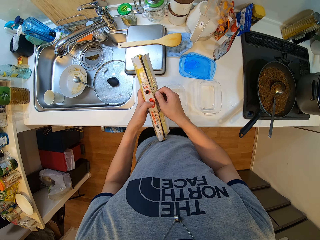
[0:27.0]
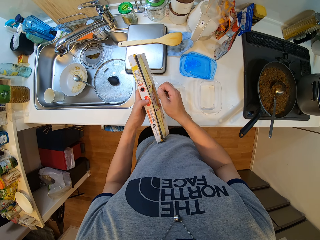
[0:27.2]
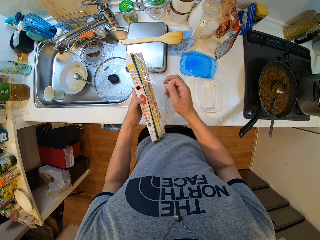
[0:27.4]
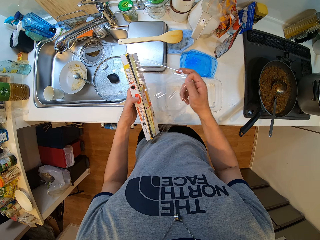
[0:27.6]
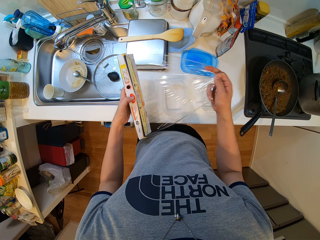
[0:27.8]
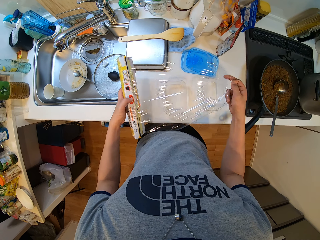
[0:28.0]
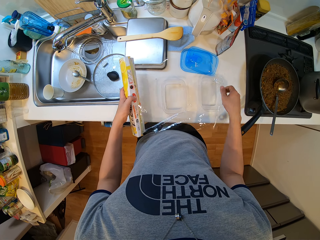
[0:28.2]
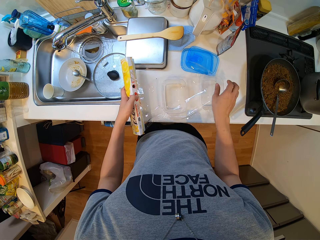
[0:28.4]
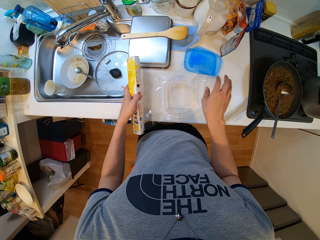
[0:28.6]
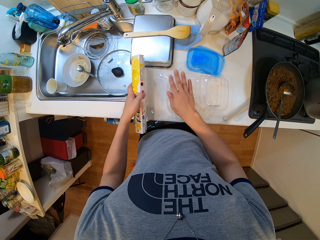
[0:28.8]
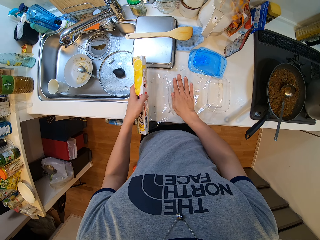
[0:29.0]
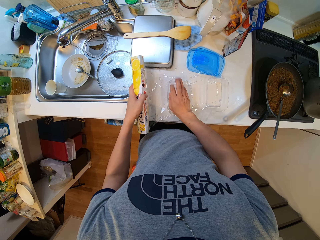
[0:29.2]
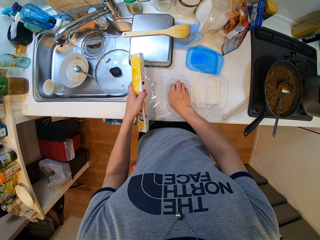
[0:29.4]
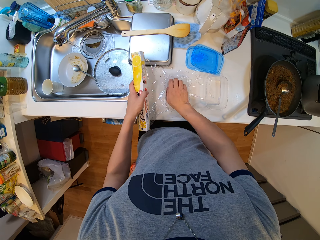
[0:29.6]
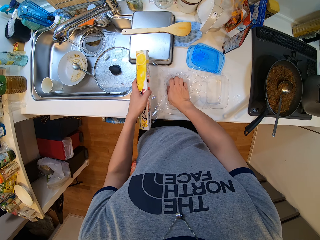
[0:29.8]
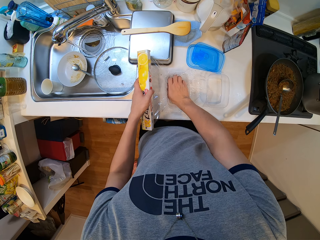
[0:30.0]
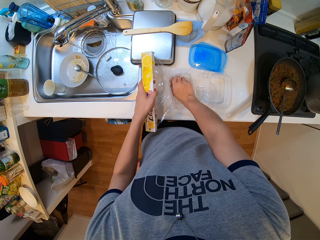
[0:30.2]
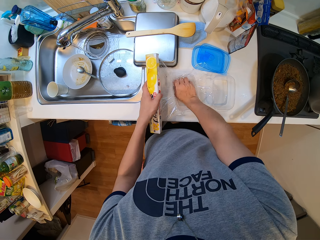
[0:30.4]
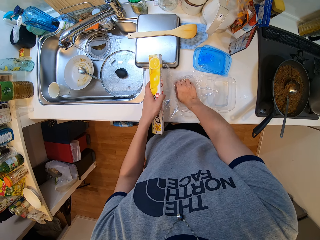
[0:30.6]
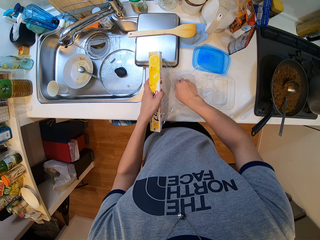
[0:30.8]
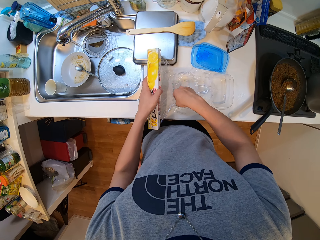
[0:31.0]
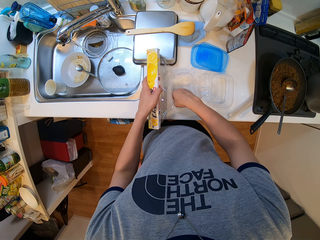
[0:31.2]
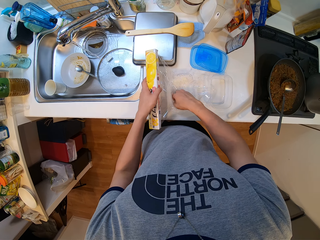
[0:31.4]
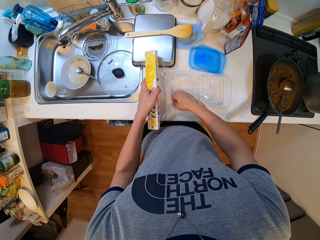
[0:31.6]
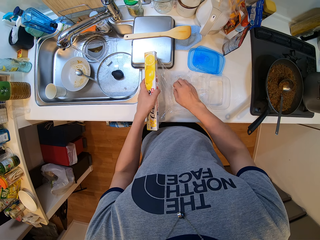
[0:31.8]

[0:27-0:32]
The camera wearer unwraps a piece of paper from a box. He spreads the polythene over the plates on the table with his hands. He presses down the polythene into the plate on the table with his right hand. He puts down the piece of paper in a storage can.

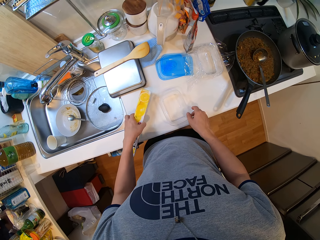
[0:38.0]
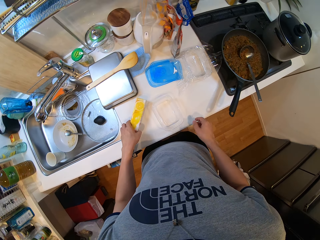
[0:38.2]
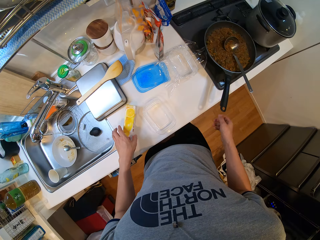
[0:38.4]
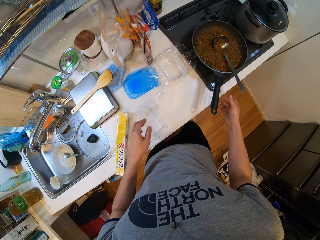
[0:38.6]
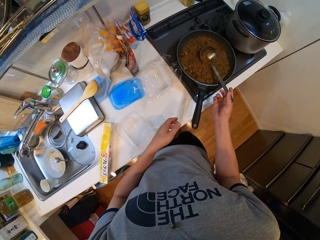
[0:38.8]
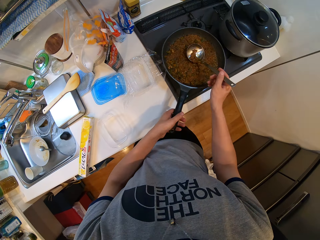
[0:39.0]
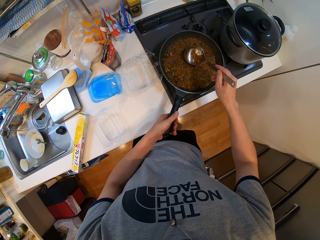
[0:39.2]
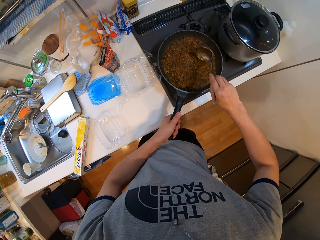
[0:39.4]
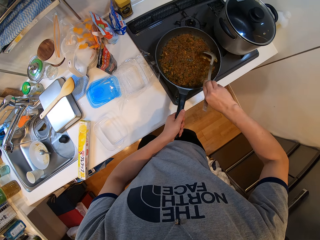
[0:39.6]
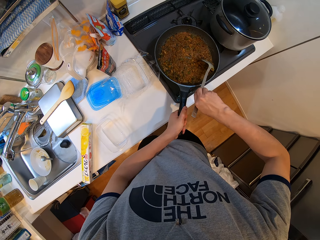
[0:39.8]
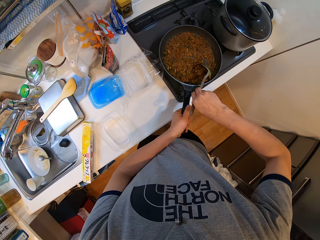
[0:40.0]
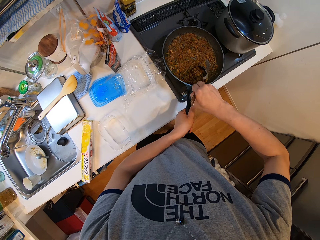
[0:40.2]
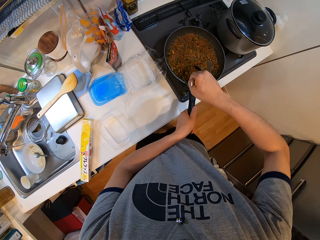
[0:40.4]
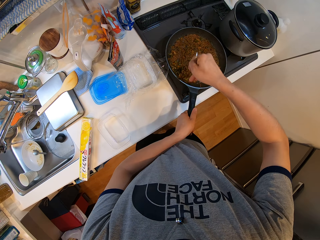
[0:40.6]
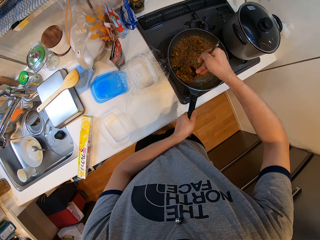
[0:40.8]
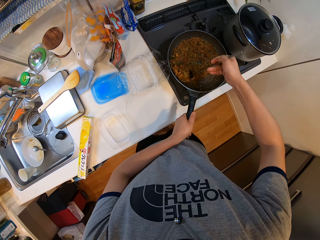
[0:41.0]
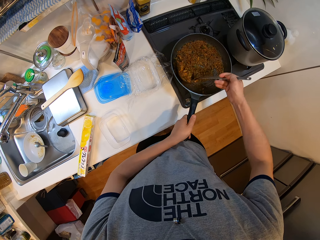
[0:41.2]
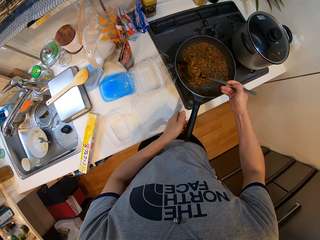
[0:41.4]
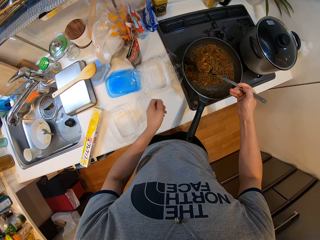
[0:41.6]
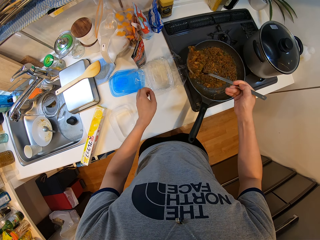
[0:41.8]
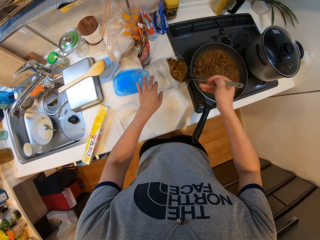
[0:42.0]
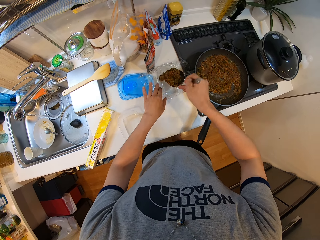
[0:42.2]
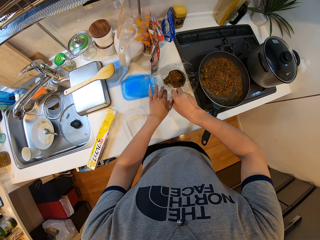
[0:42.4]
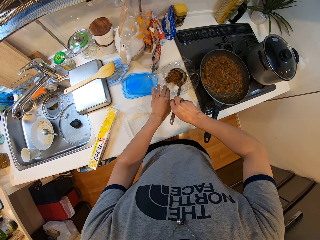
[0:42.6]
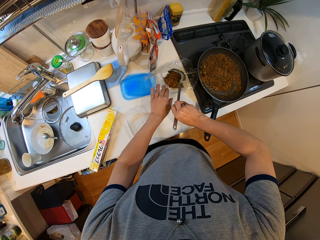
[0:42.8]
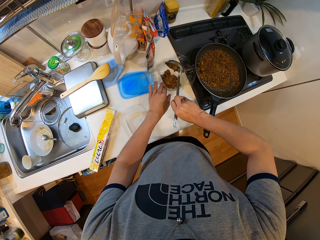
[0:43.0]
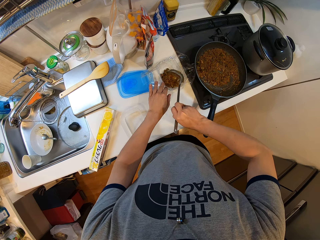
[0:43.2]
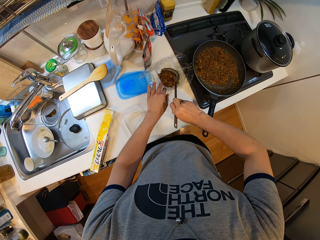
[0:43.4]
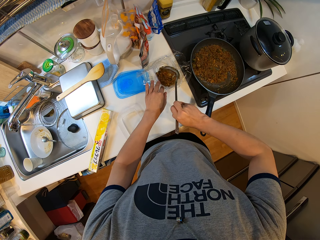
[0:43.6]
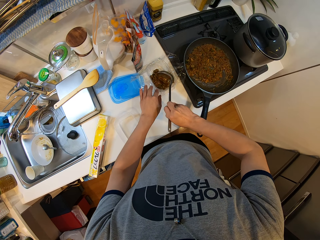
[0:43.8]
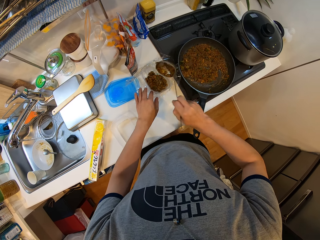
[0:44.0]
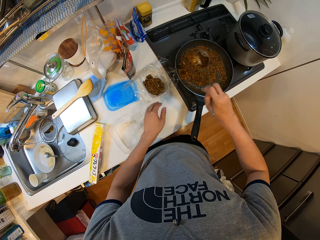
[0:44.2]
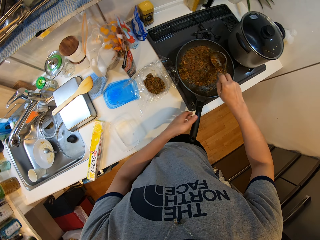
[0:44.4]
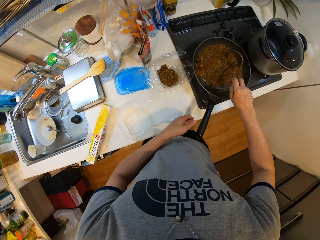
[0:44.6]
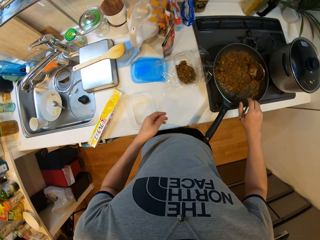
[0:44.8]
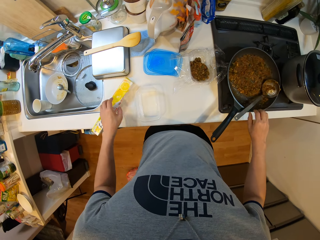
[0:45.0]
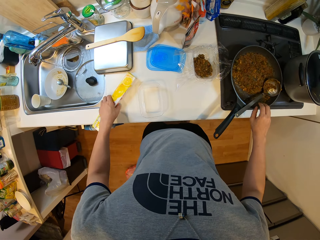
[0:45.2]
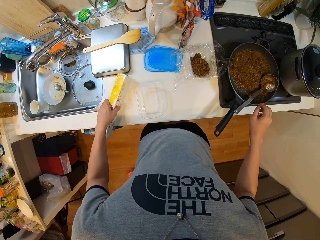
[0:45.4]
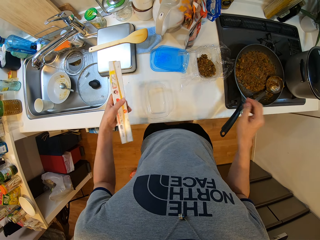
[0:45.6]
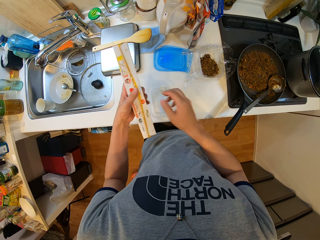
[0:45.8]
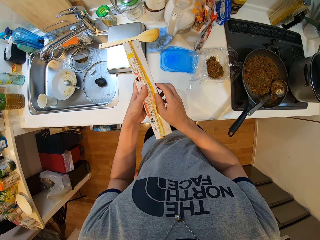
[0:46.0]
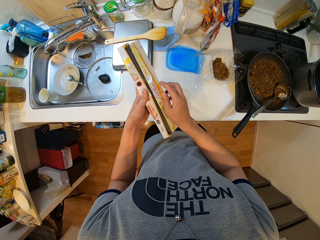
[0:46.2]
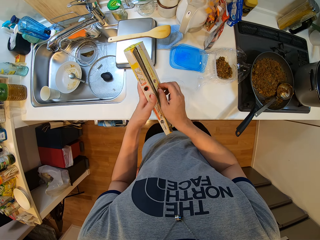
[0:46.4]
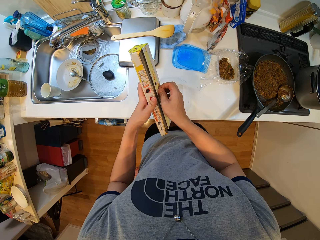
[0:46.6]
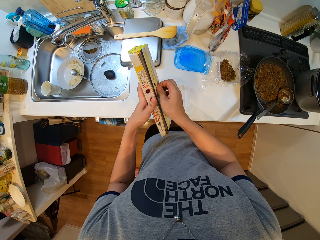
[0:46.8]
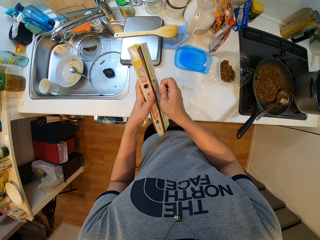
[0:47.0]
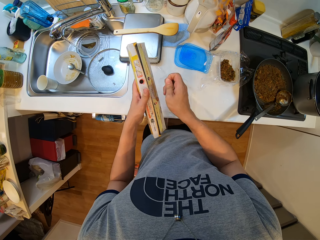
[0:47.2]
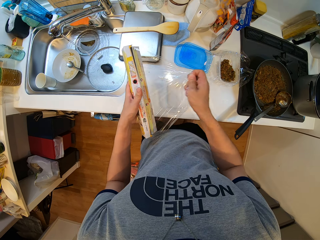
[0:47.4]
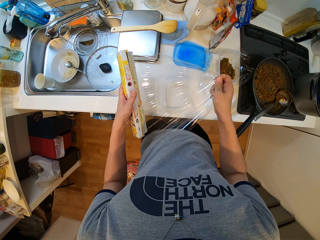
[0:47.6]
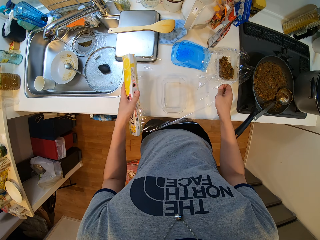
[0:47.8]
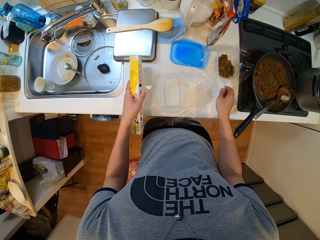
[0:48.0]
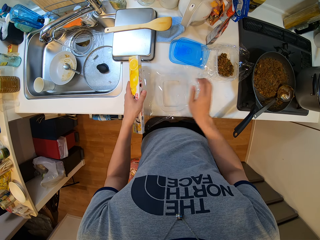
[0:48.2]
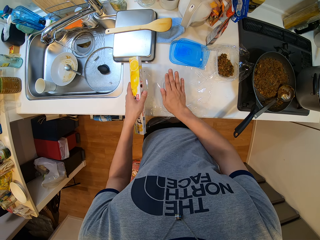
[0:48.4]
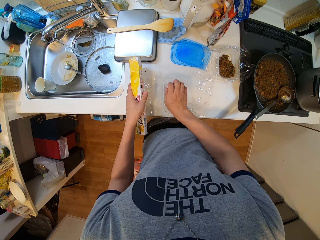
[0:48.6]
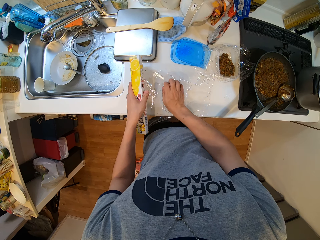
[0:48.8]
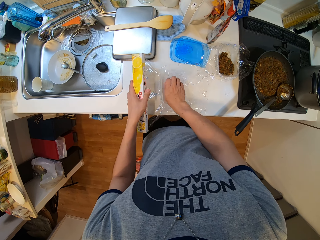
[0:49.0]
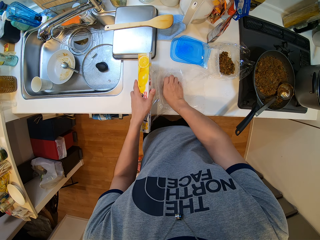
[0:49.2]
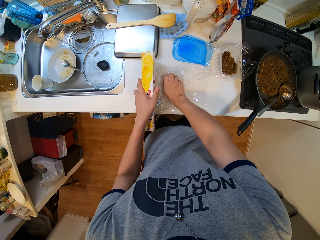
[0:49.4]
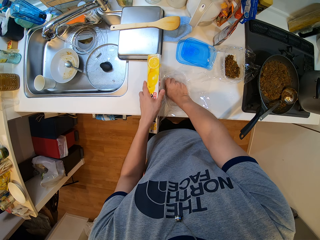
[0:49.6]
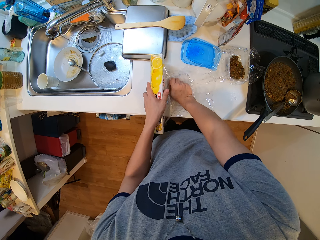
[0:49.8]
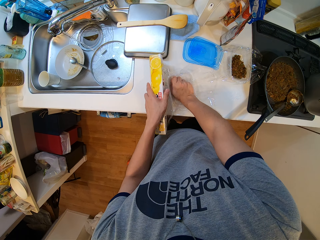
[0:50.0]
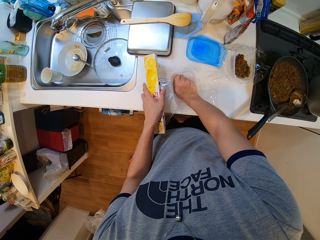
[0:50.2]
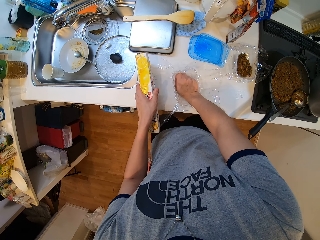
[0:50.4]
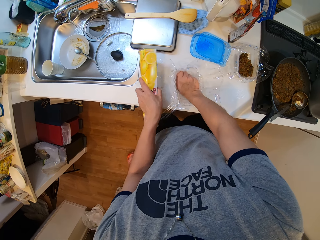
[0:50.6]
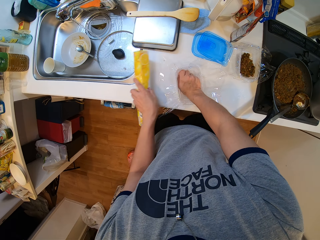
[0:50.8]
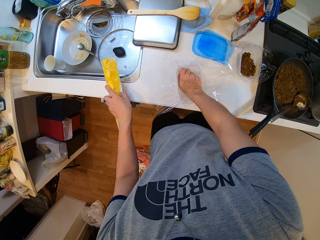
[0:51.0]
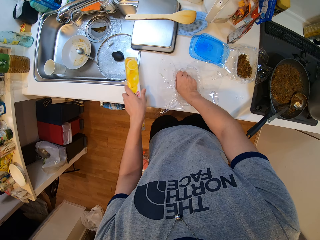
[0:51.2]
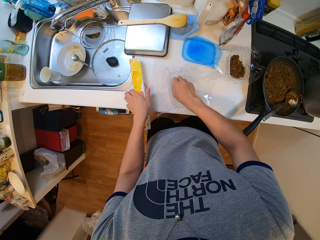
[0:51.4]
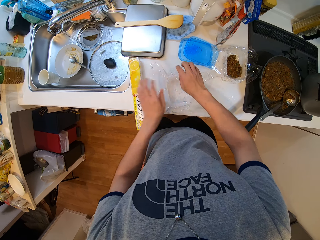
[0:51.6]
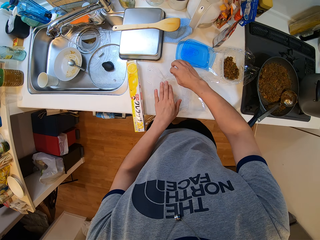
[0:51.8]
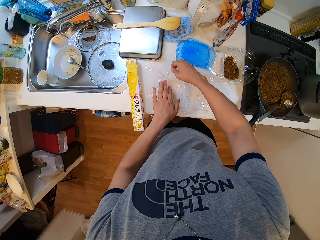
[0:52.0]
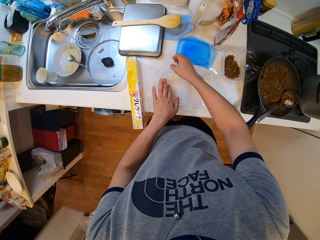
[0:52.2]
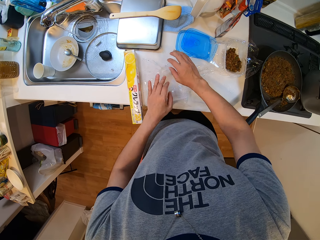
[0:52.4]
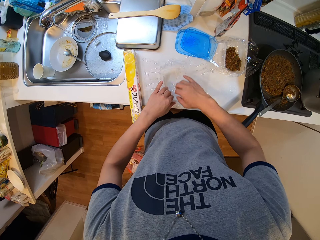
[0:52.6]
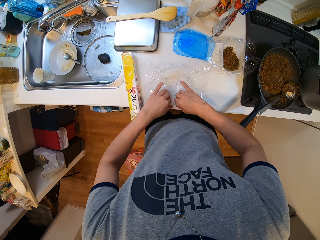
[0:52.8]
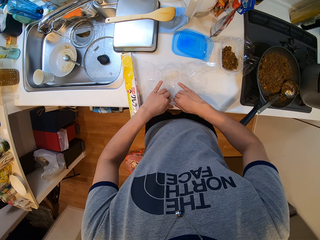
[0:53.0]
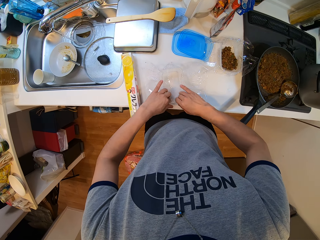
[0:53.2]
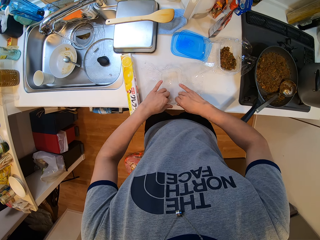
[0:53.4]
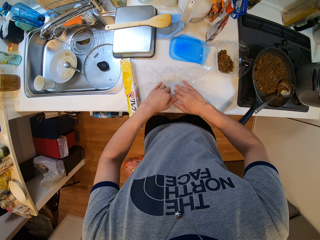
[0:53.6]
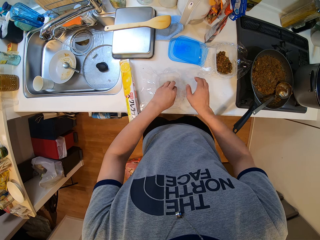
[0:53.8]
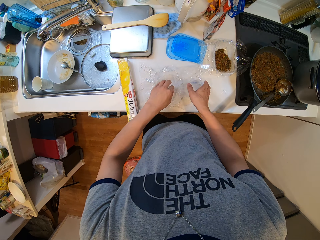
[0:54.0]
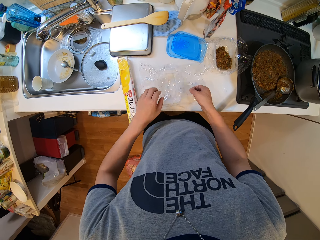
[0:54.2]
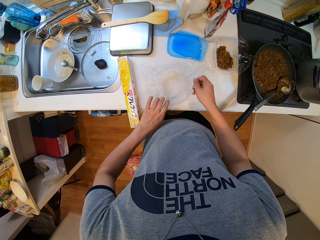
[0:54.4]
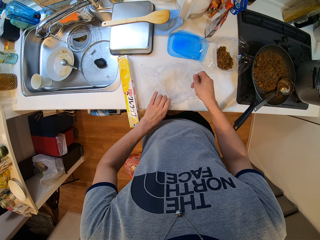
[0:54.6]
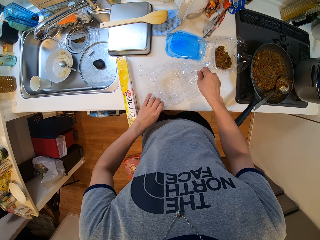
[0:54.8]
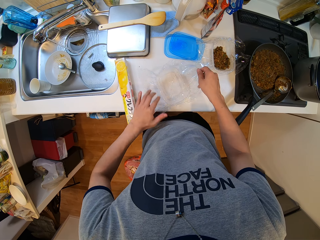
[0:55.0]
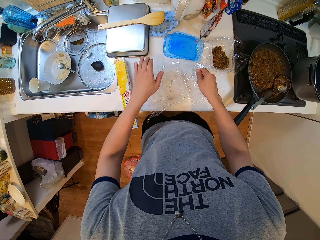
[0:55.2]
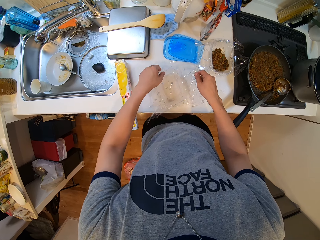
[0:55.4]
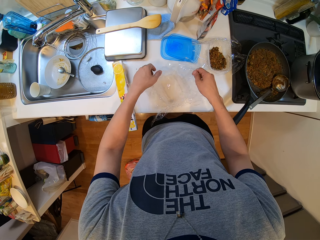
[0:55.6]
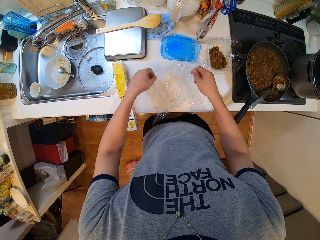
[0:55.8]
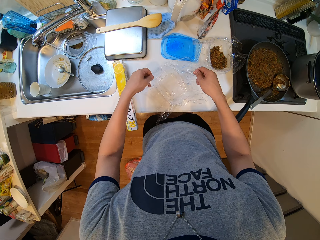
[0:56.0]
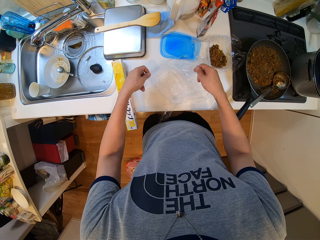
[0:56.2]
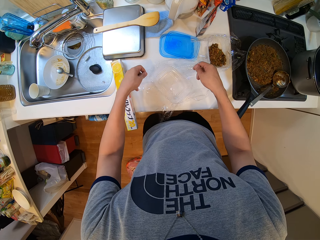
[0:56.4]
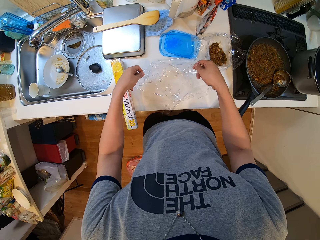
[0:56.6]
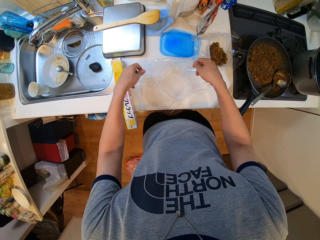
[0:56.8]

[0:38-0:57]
The camera wearer picks the spoon in the frying pan with his right hand. He holds the handle of the frying pan with his left hand. He takes vegetable soup from the frying pan with the serving spoon. He pours the vegetable soup into the plate with polythene on the table with the spoon. He drops the spoon in the frying pan with his right hand. He picks the pack of polythene from the table with his left hand. He pulls out polythene from the pack with his right hand. He spreads the polythene over a plate on the table. He adjusts a piece of paper on a storage can. He presses down the polythene into the plate on the table with his right hand. He cuts the polythene from the pack with his hands. He drops the pack of polythene on the table with his left hand. He adjusts the polythene around the plate with his hands.
